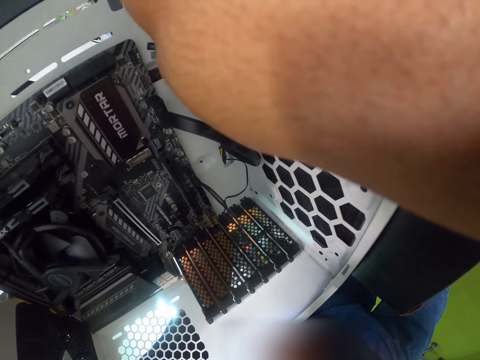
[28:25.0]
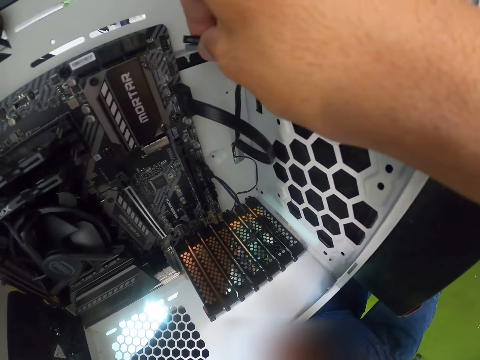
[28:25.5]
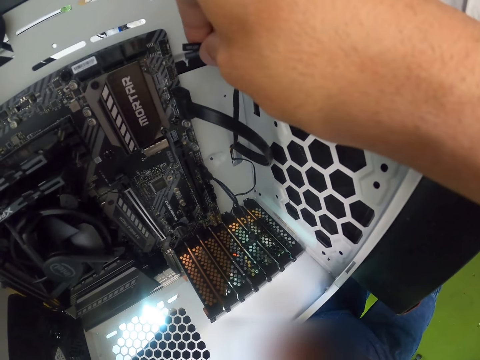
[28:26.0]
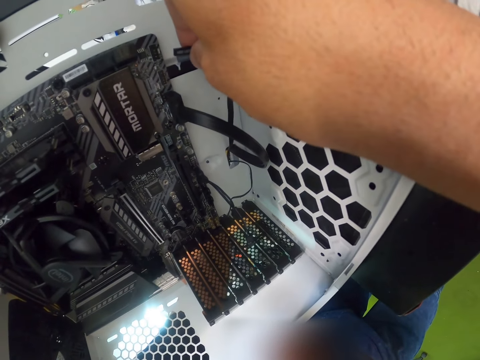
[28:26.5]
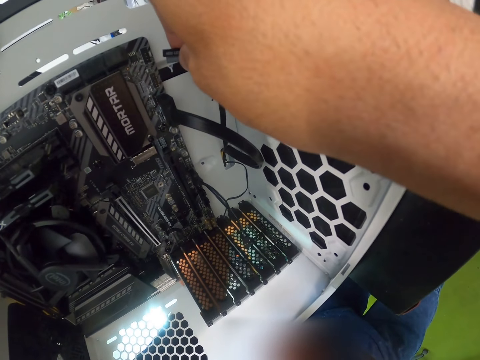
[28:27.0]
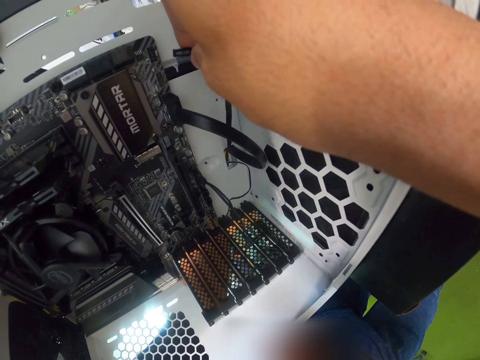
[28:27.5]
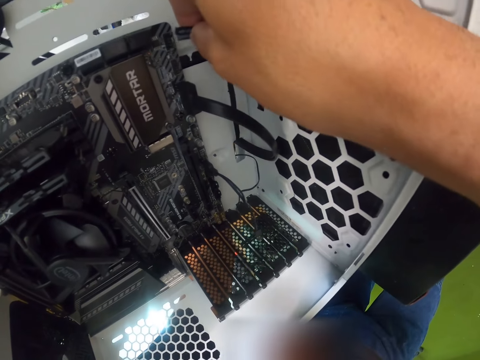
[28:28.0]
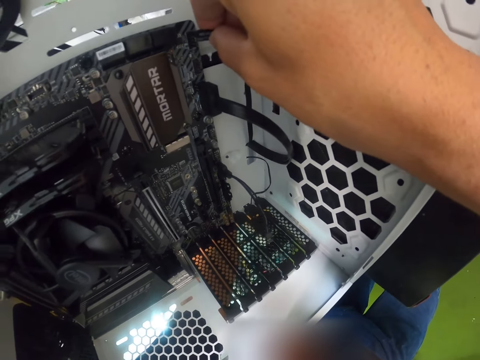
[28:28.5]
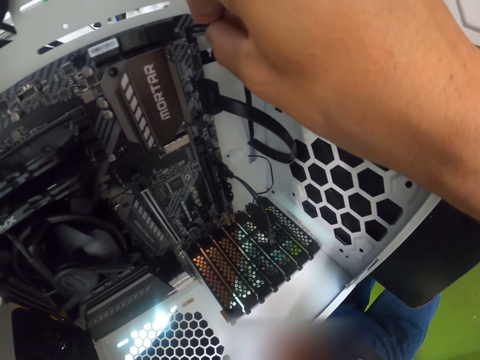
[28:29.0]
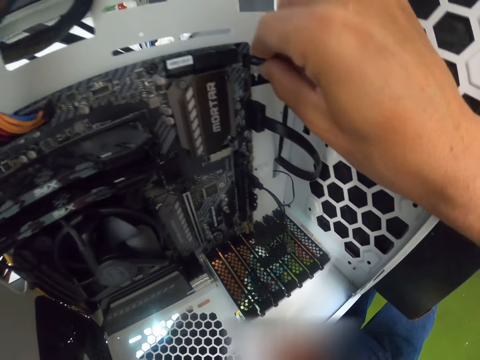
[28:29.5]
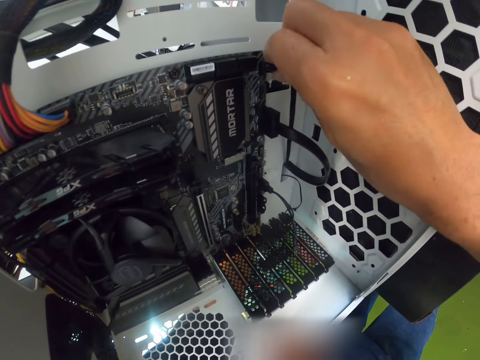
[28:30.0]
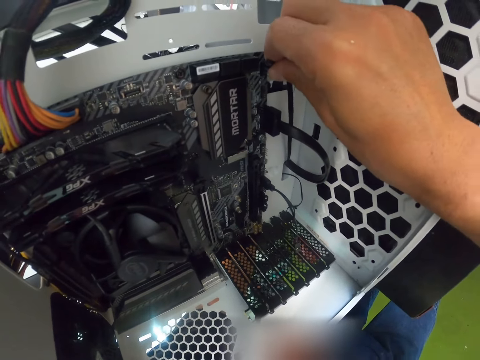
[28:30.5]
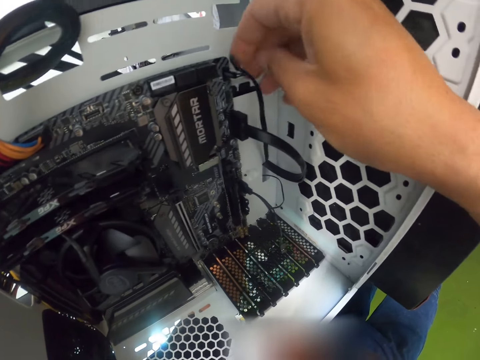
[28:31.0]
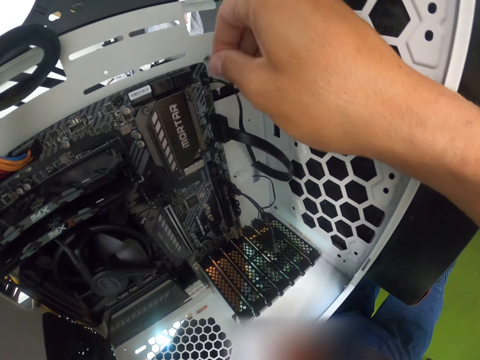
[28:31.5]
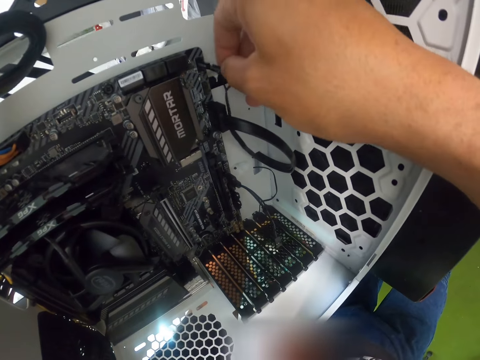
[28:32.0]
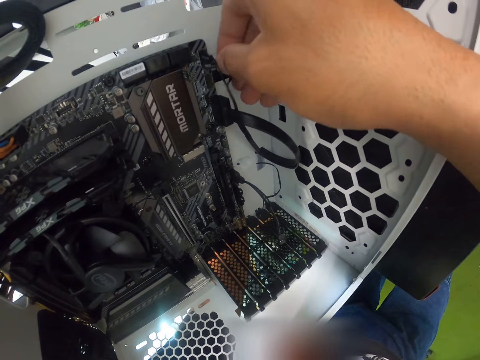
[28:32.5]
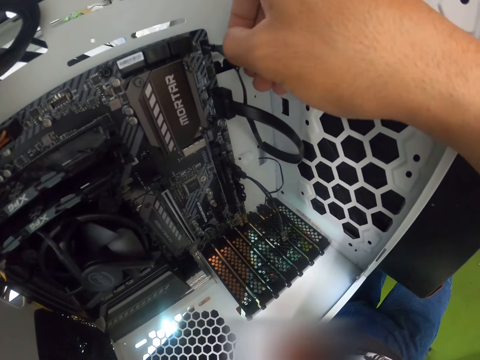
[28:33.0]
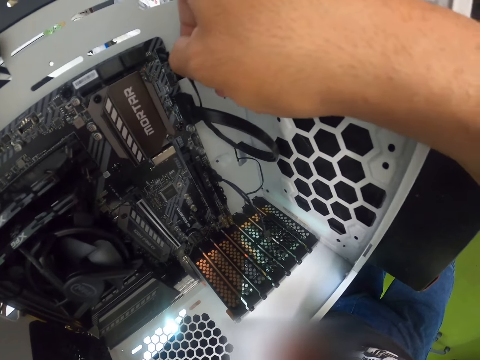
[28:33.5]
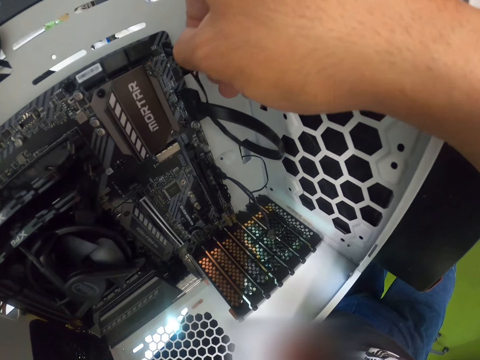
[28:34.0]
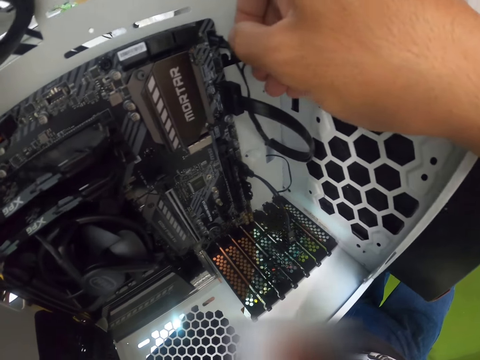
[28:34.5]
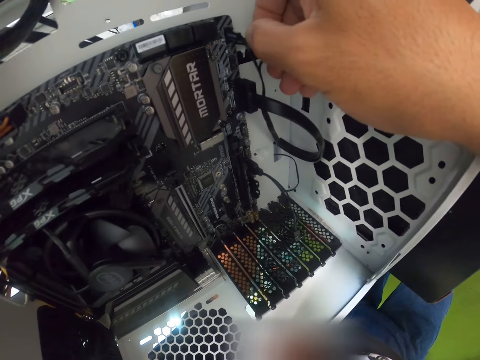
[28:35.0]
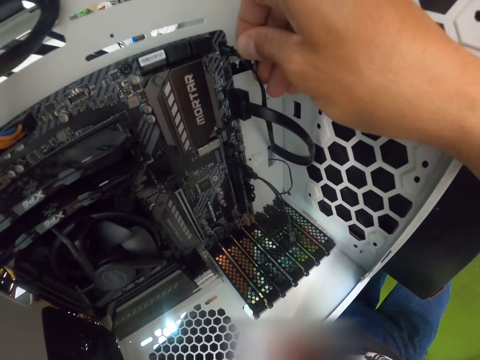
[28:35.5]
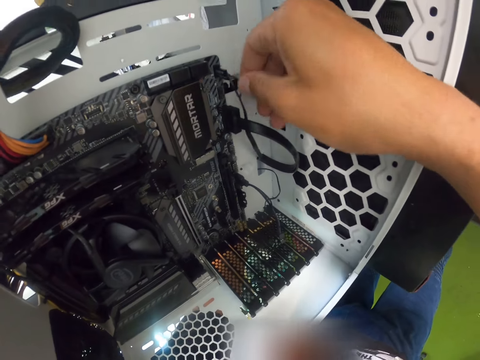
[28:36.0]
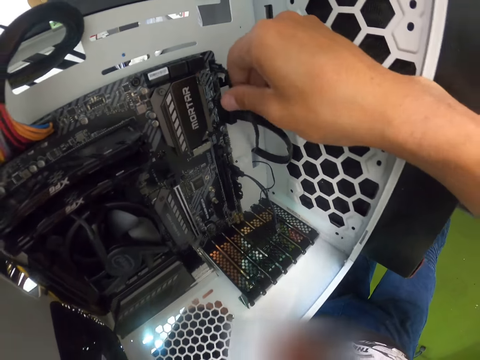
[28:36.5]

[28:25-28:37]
The camera wearer plugs the cord into a socket in the system unit with his right hand.

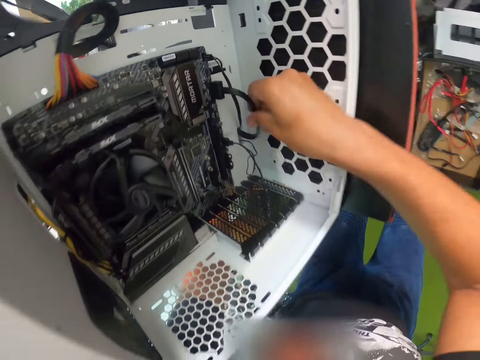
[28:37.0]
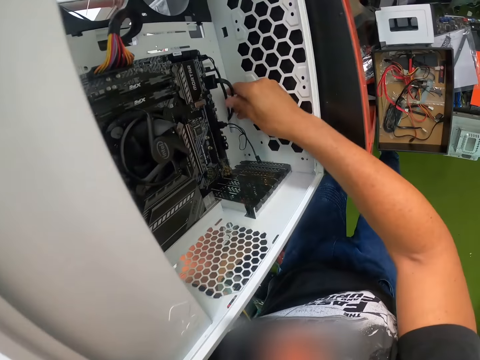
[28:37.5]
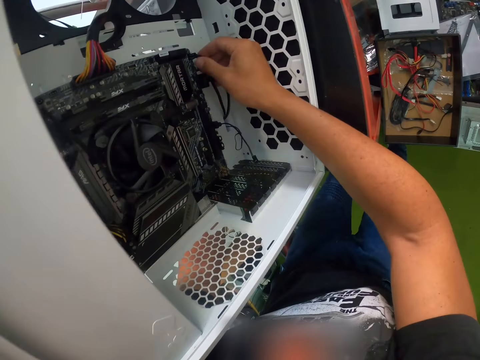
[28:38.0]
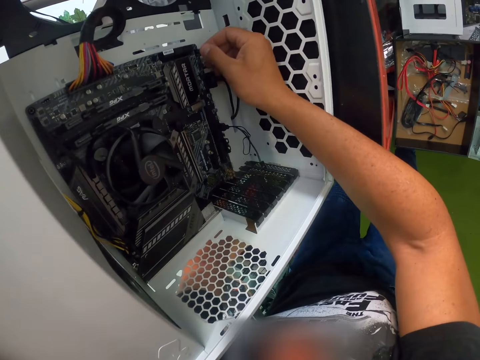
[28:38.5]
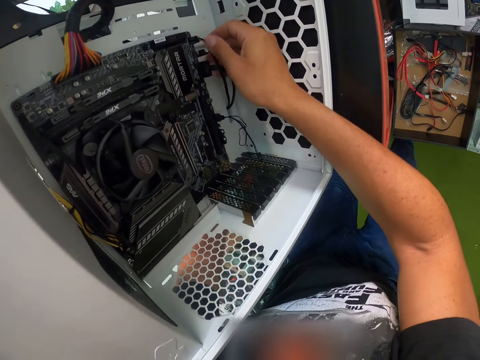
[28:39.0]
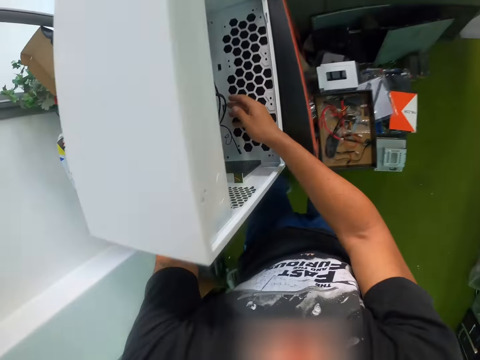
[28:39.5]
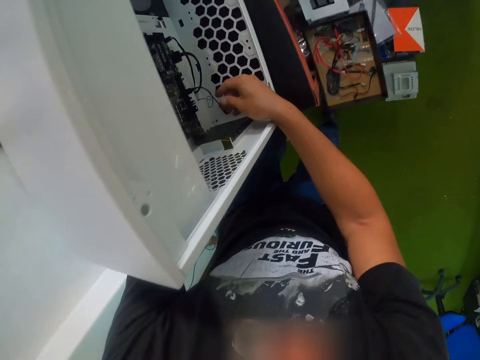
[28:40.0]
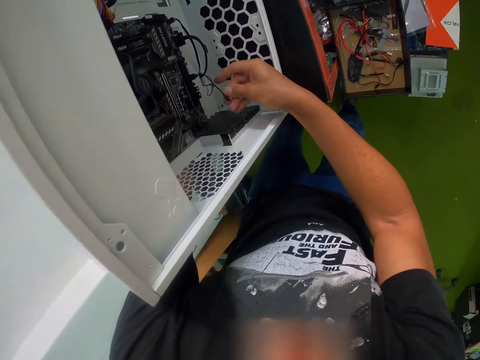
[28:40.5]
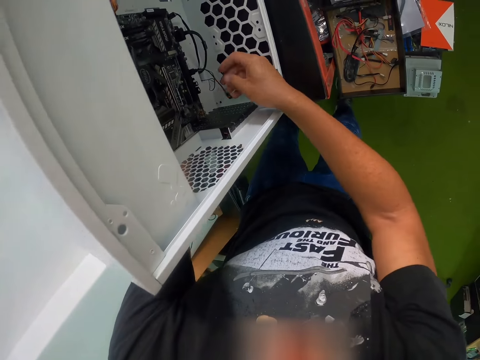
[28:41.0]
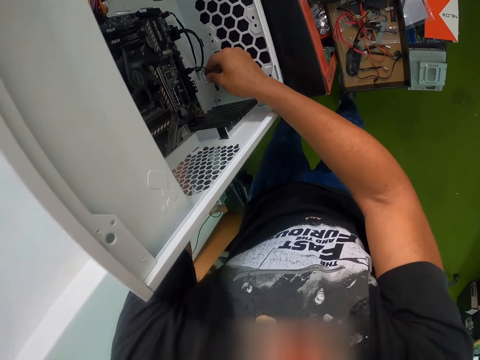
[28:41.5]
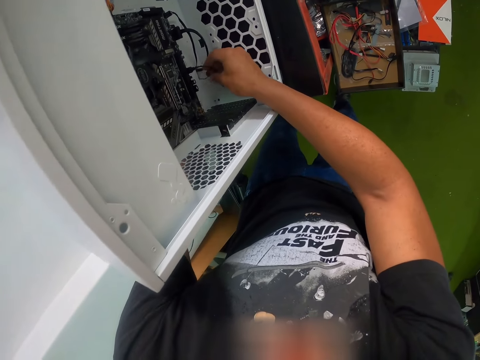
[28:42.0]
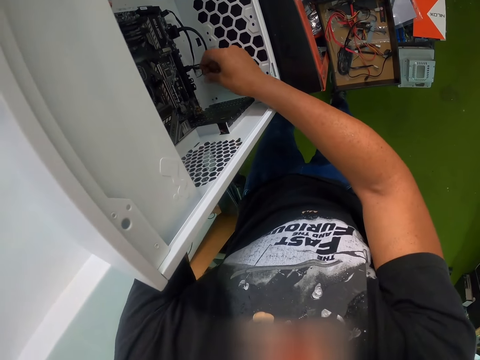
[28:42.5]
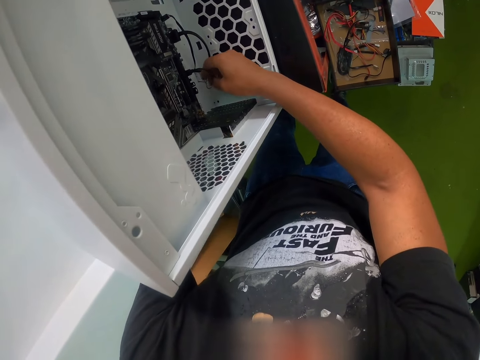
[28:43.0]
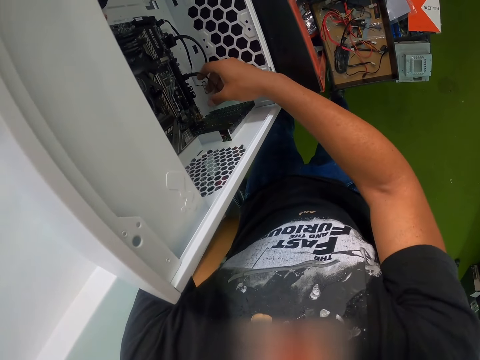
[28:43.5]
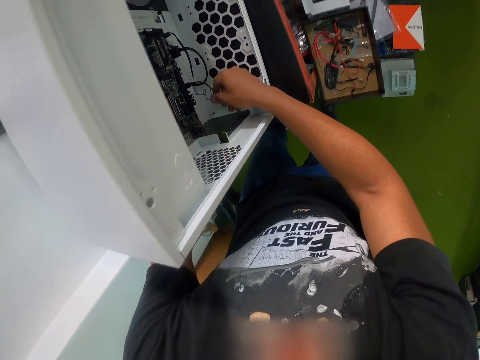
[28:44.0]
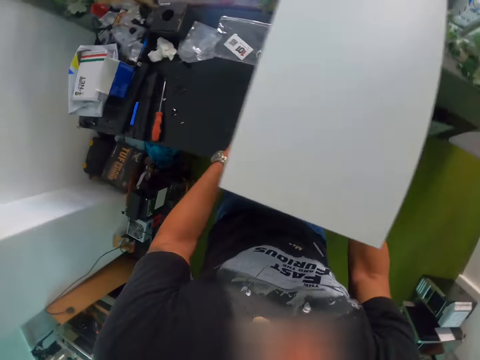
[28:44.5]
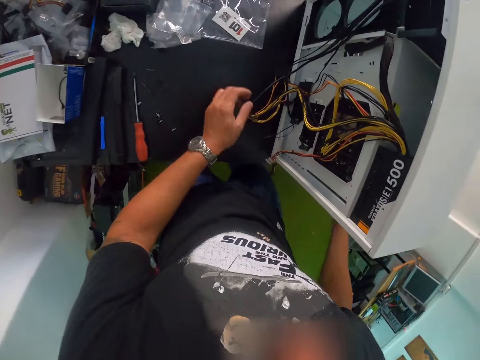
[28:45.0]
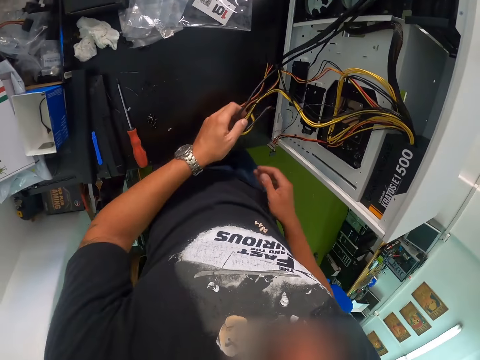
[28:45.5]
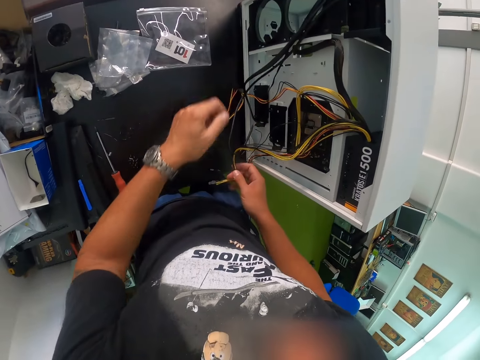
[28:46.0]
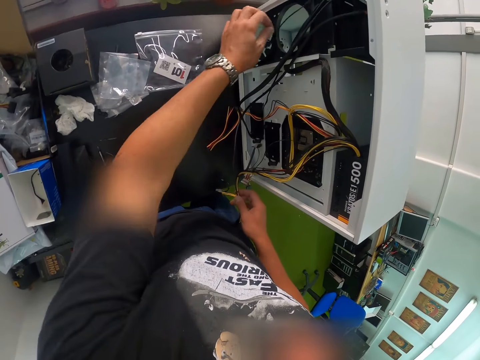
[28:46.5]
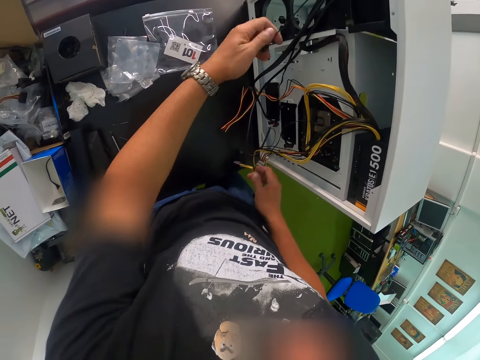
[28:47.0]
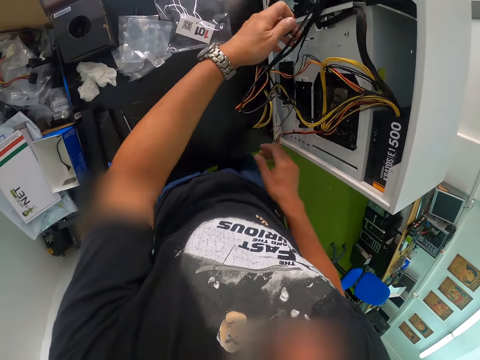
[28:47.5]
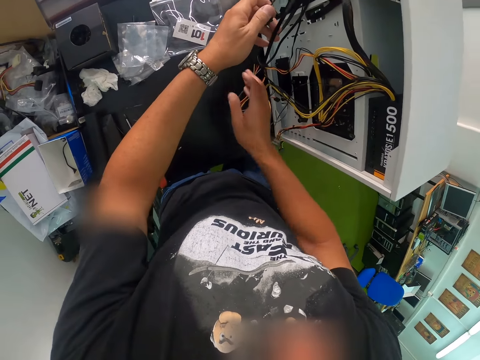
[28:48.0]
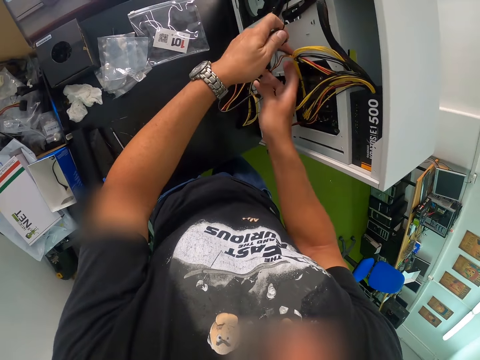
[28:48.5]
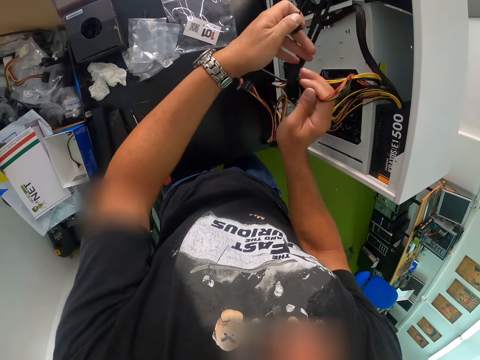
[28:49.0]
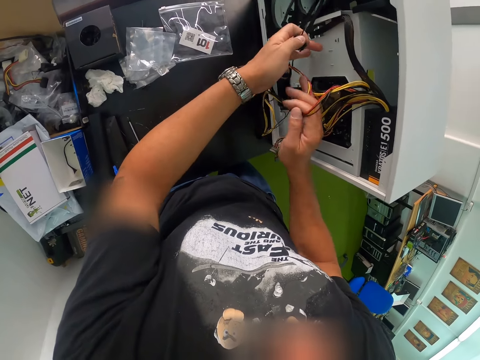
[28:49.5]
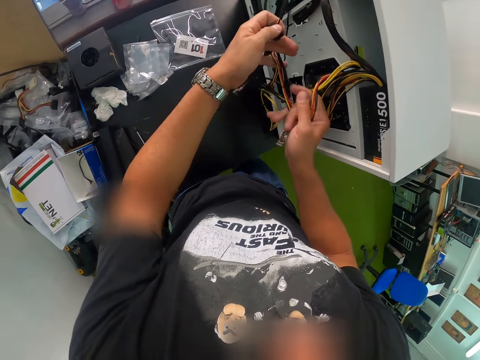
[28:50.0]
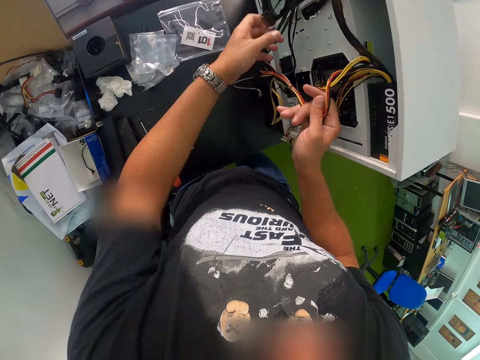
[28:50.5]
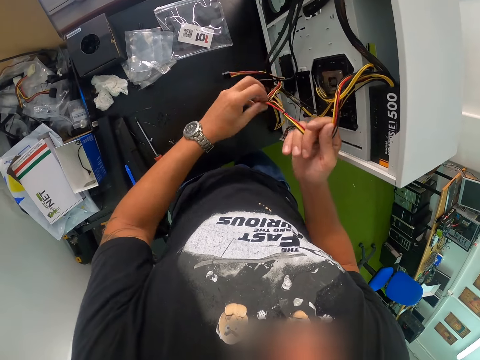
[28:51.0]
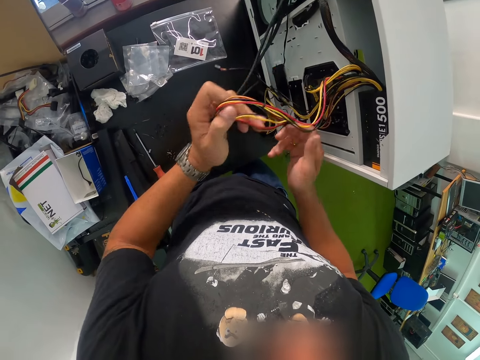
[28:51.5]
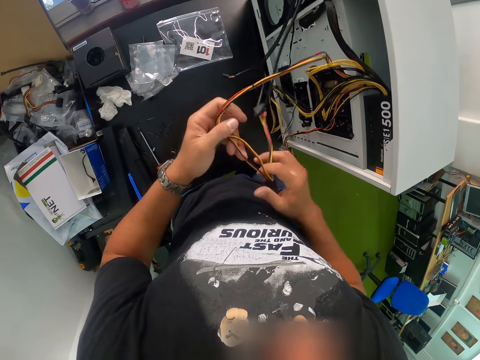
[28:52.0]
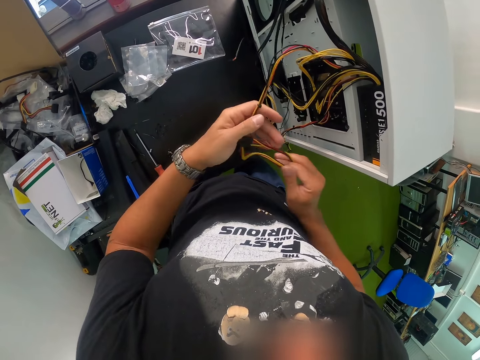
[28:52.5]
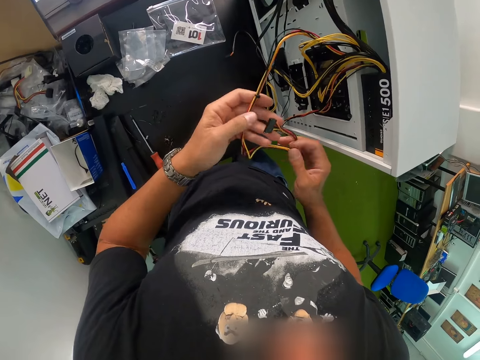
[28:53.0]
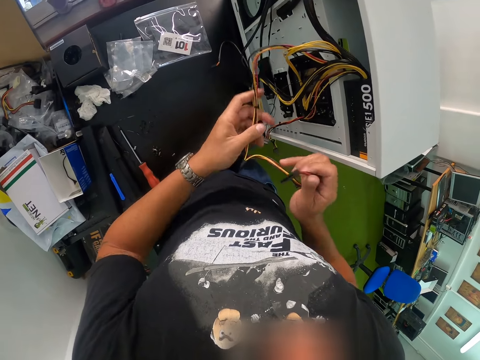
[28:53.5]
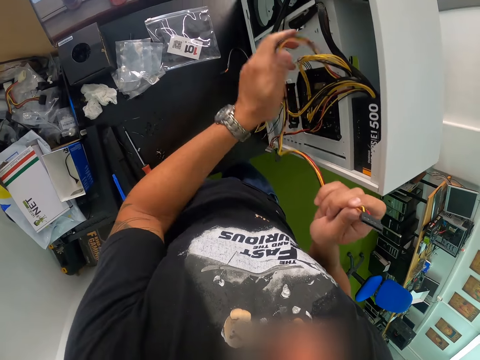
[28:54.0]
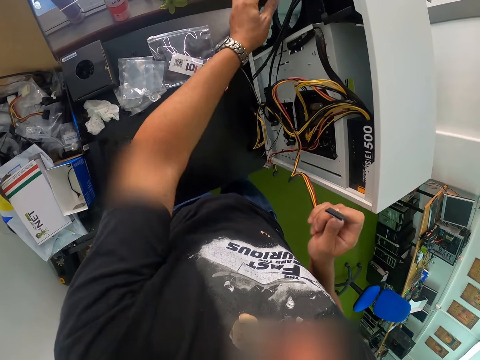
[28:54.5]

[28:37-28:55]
The camera wearer holds a cord in the system unit with his right hand. He picks up the wires from the system unit with his left hand. He passes the wires from his left hand to his right hand. He pulls the cord from the system unit with his left hand. He drops the wires in his right hand. He holds the wires on the system unit with both hands.
